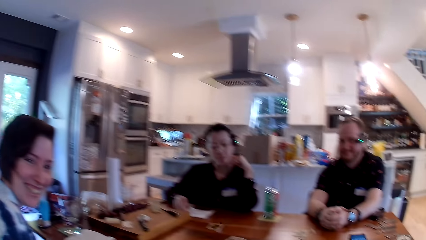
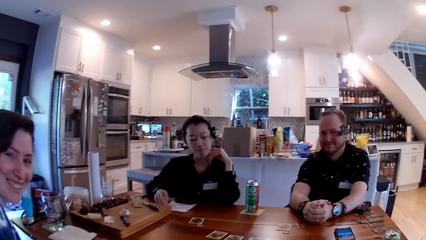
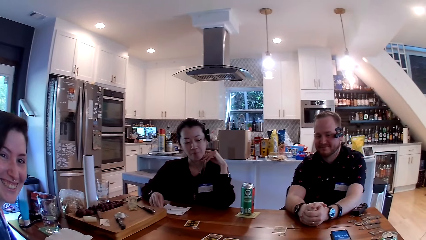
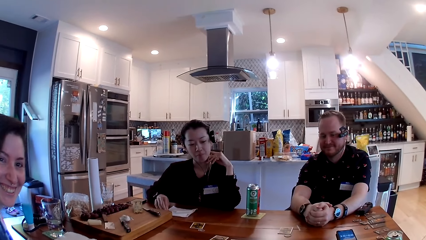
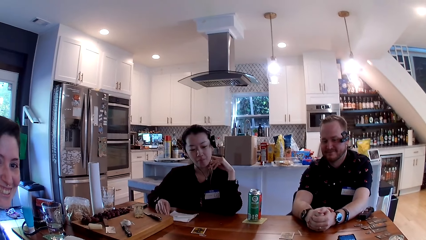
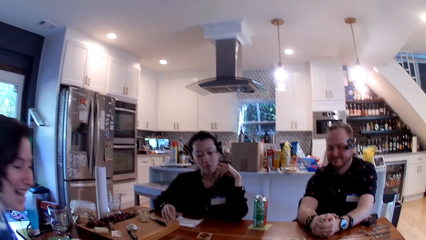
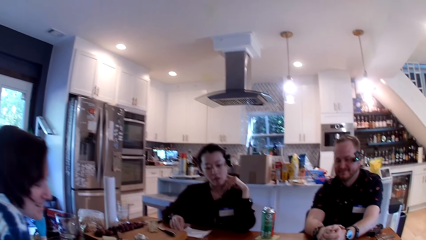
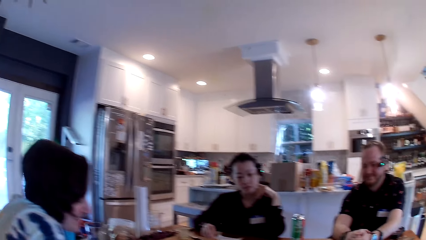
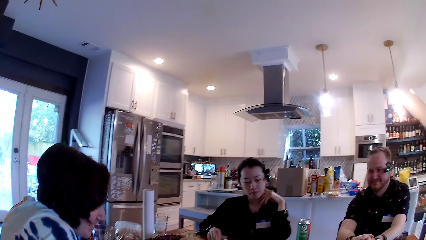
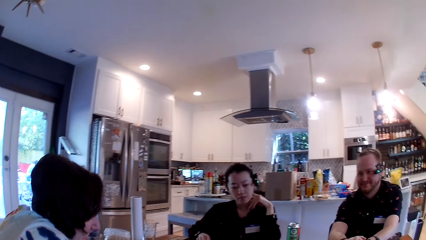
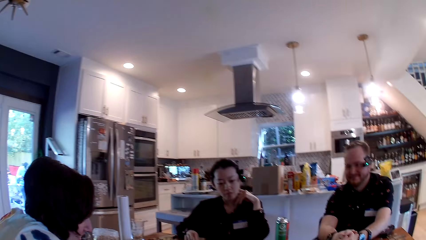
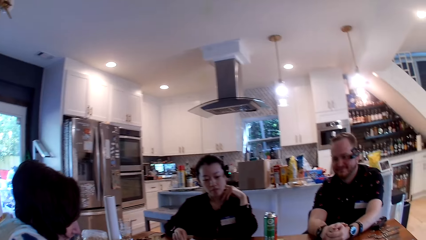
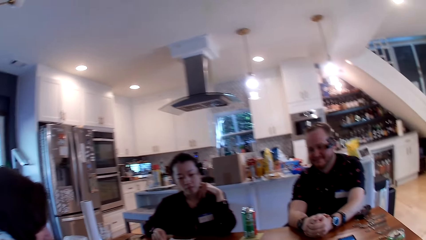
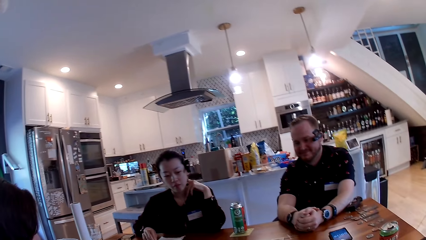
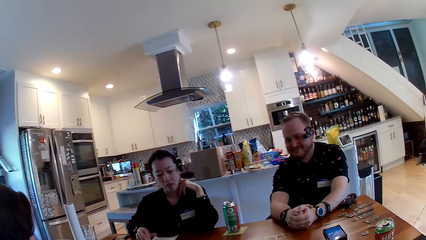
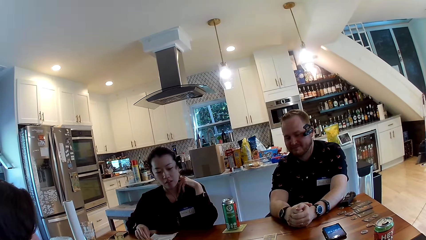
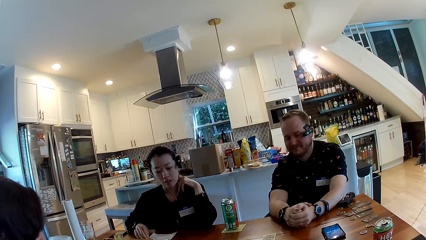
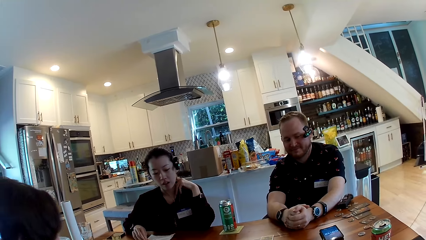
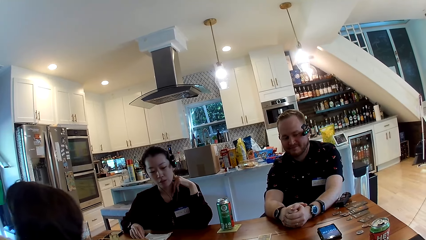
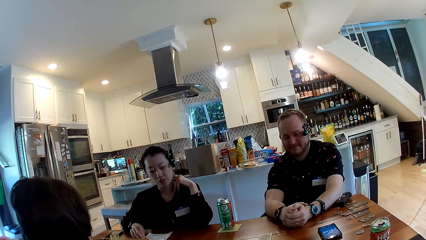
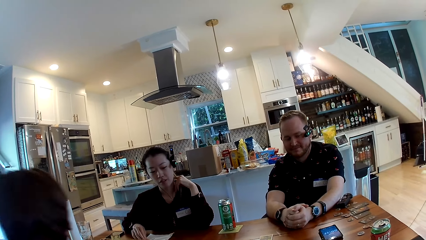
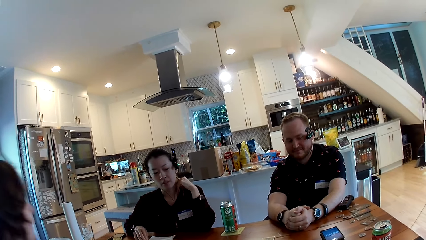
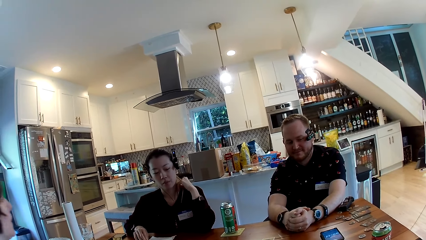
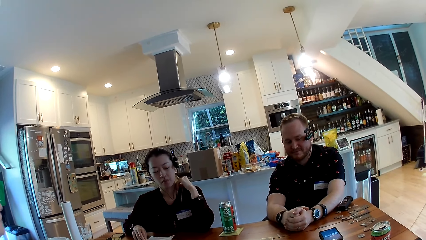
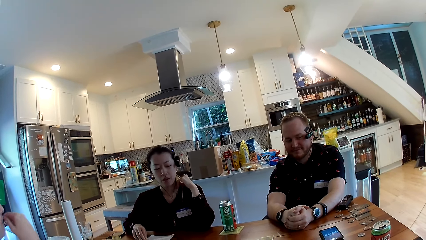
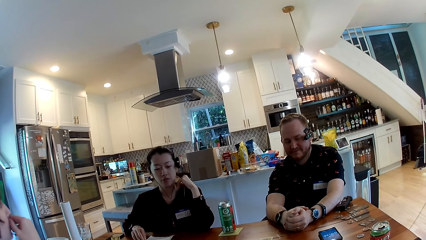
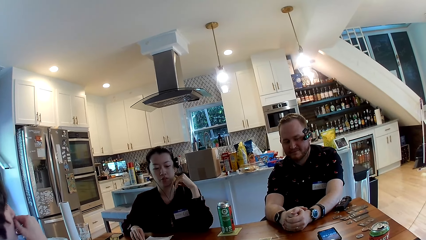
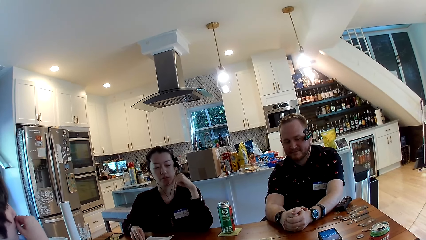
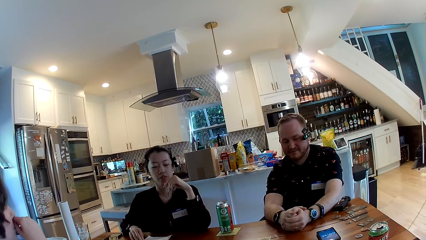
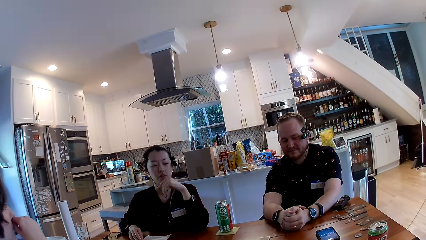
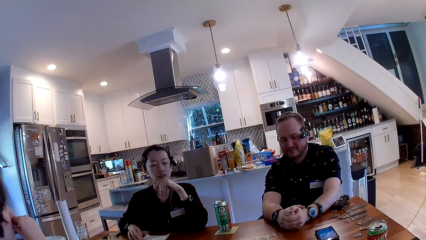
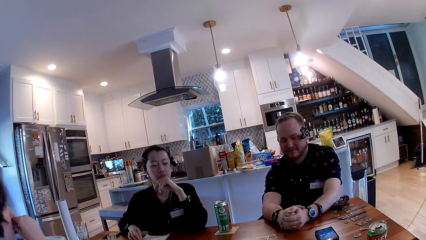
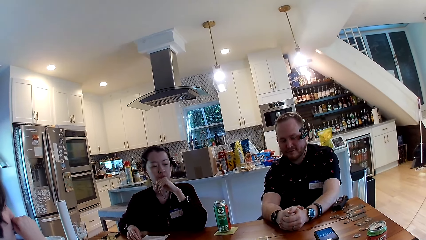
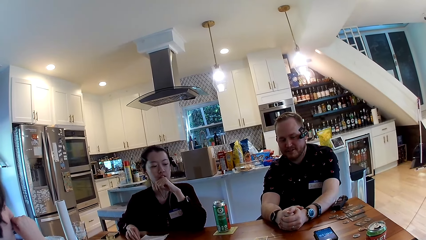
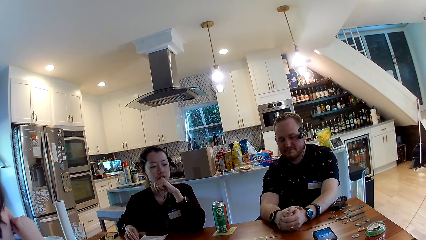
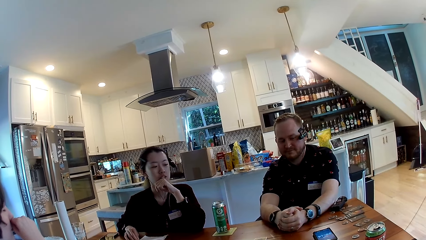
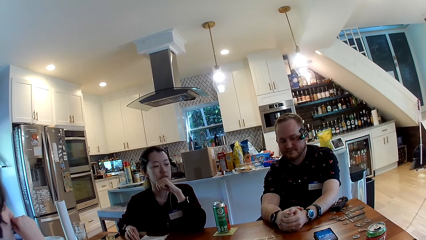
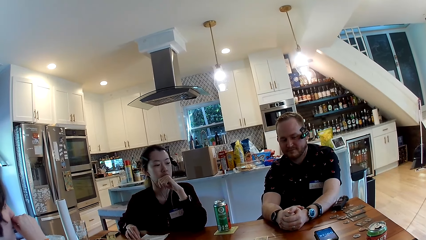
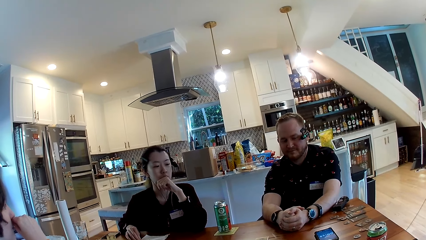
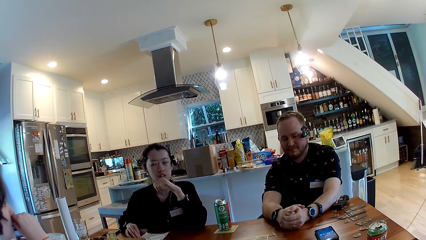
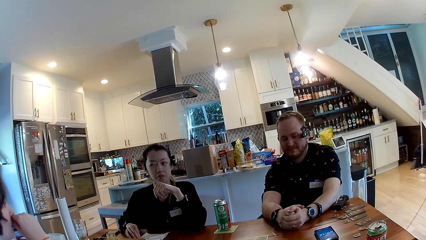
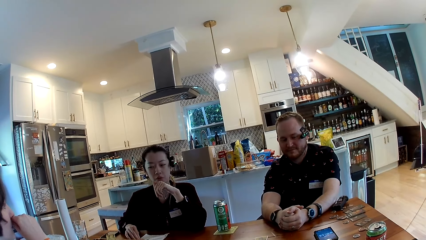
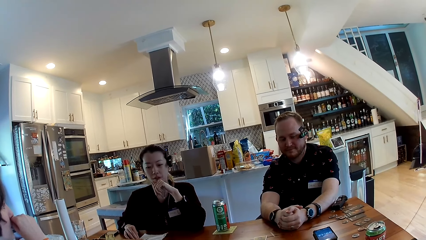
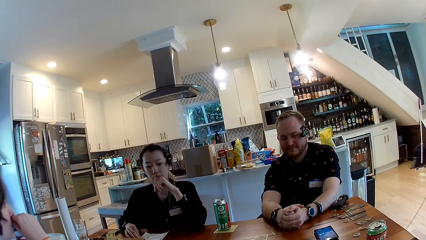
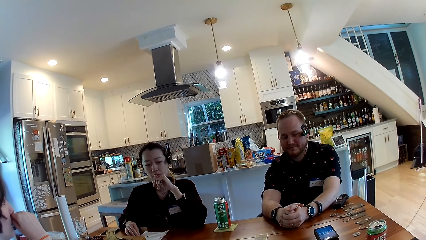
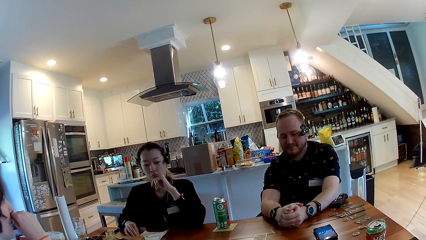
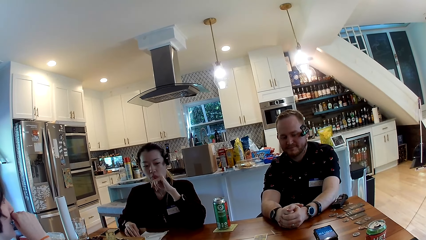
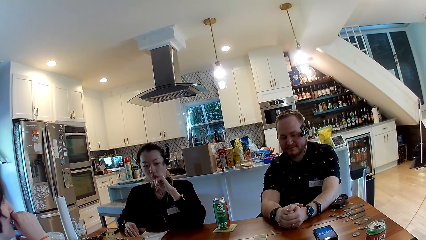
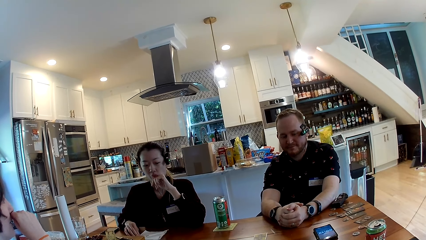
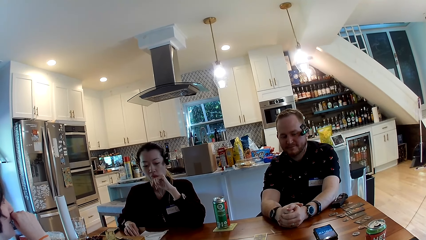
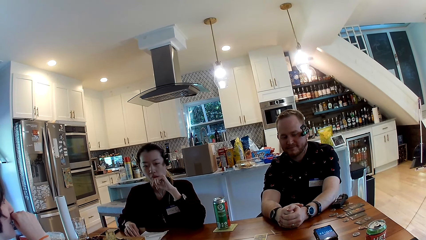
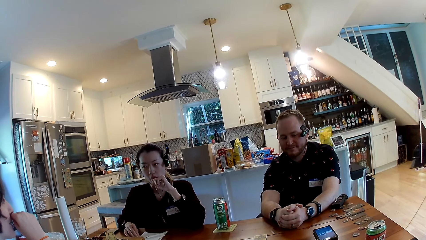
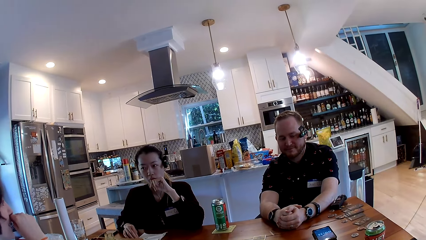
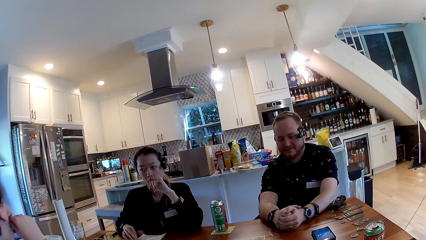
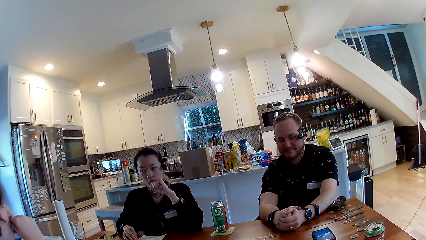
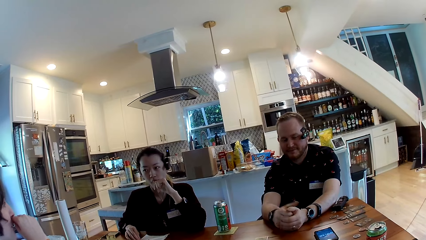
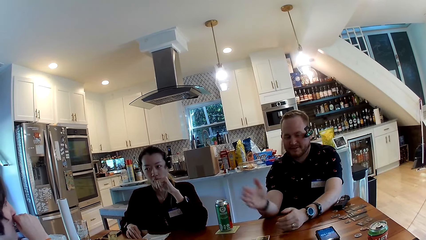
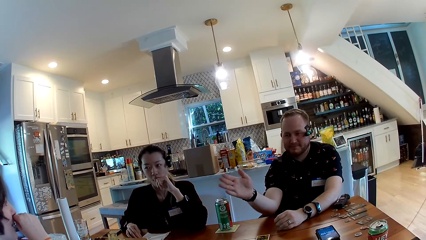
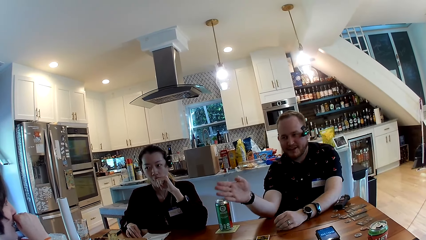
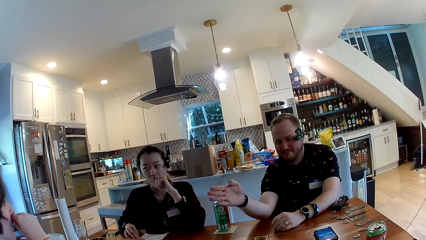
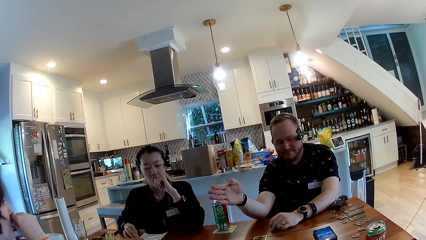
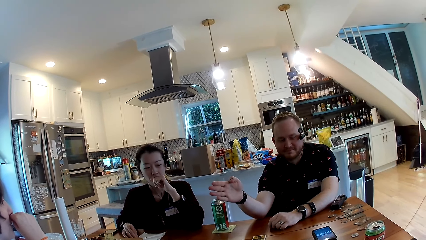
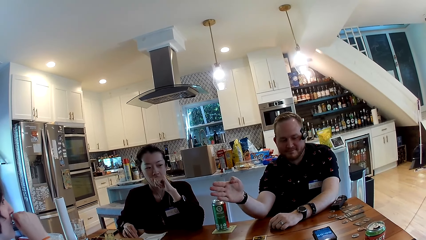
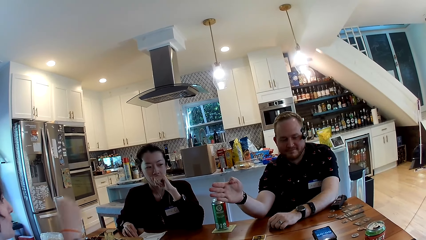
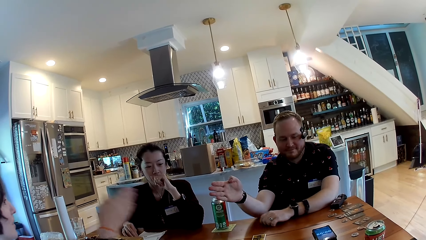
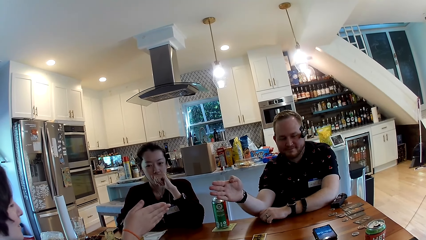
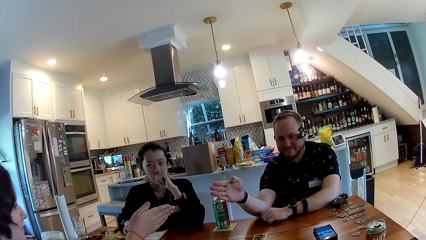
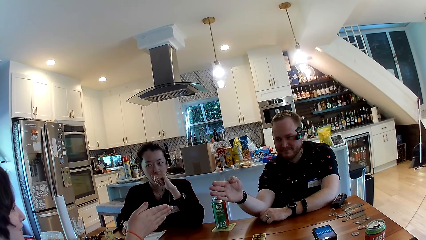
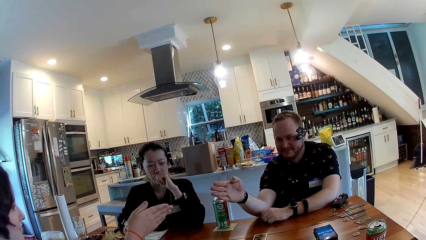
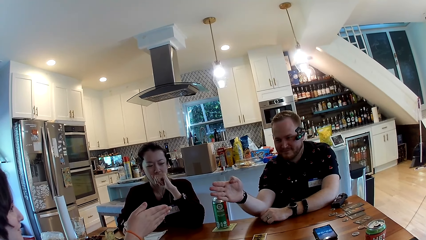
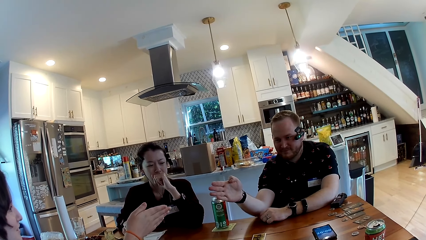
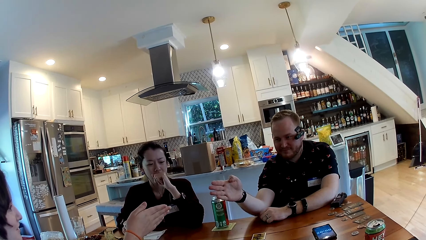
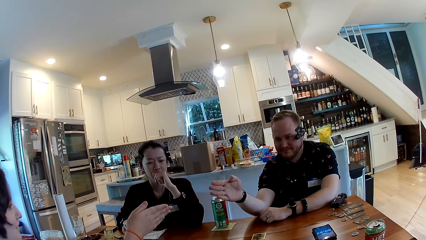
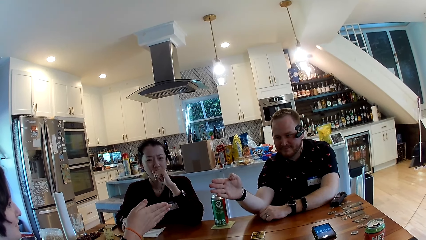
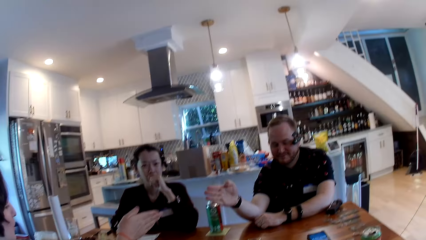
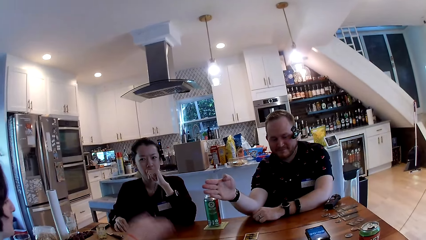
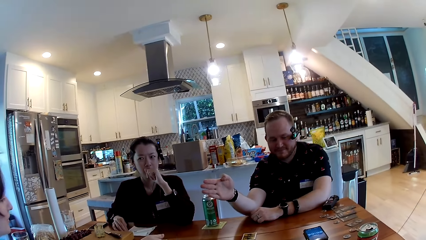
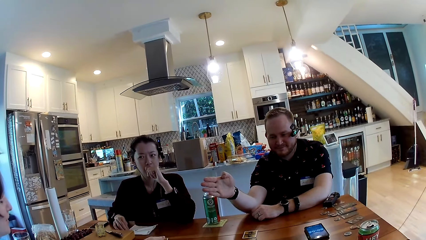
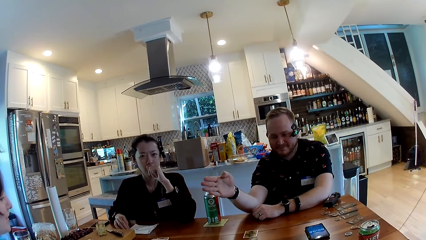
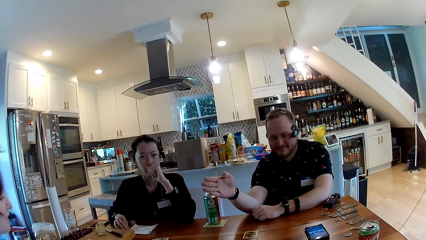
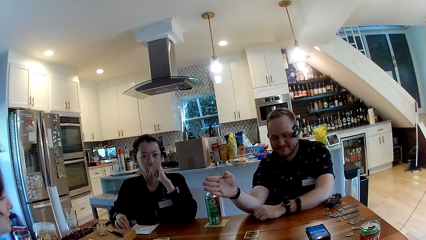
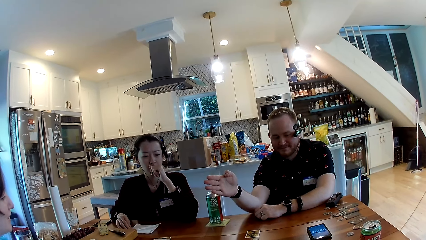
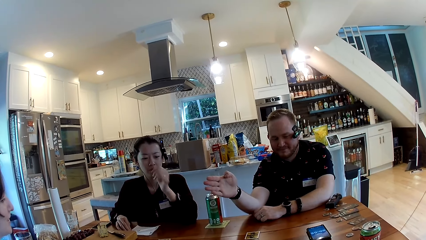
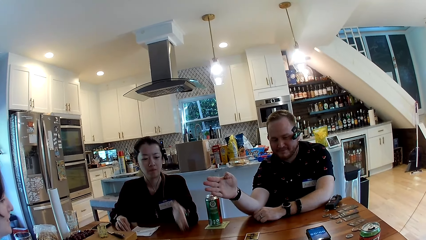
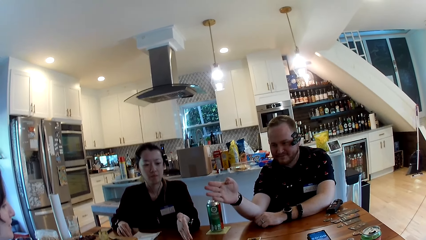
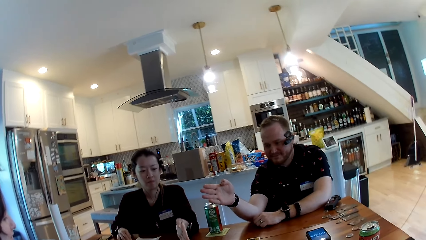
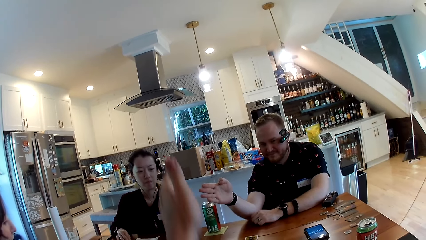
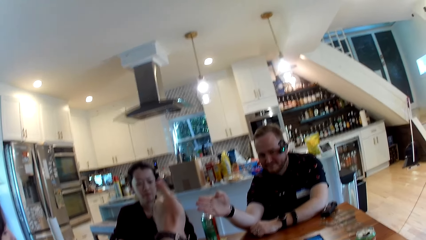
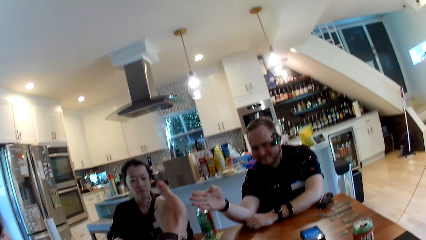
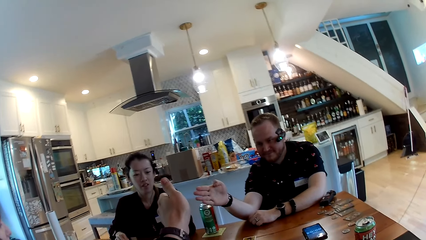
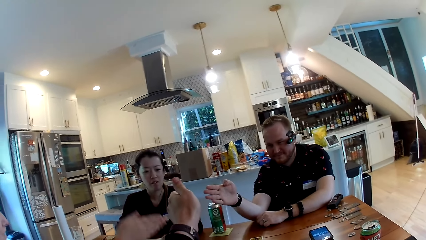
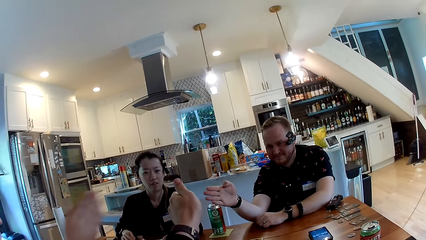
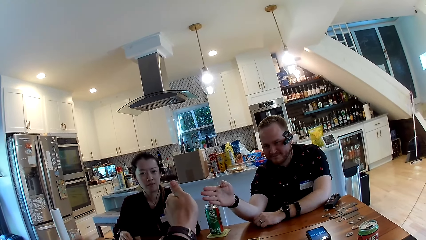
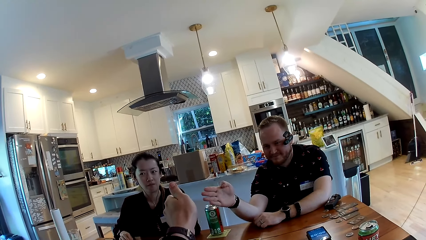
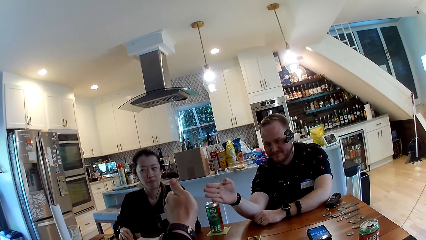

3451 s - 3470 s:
The man points at the woman with his right hand. The woman points at the man with her right hand. The woman drops her right hand. The camera wearer raises his left hand. He points at another woman with his left hand.
